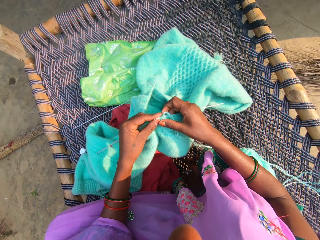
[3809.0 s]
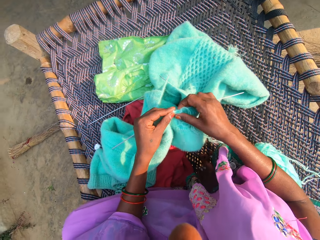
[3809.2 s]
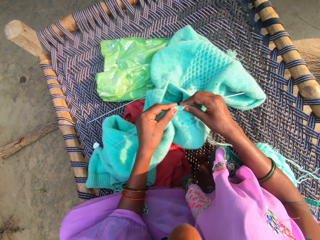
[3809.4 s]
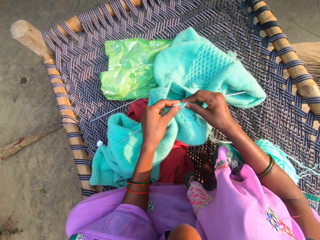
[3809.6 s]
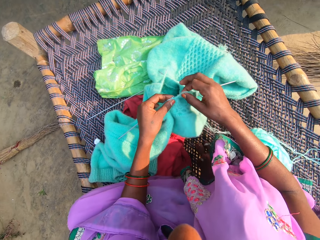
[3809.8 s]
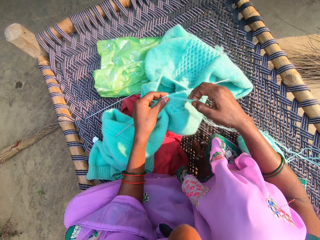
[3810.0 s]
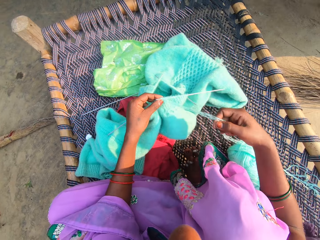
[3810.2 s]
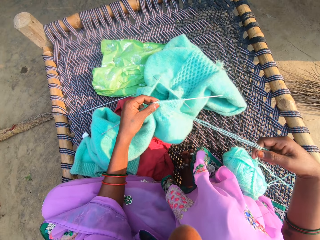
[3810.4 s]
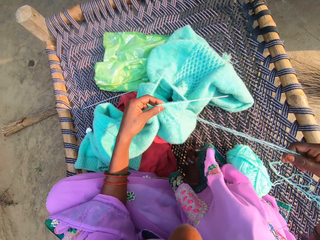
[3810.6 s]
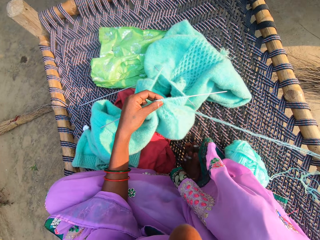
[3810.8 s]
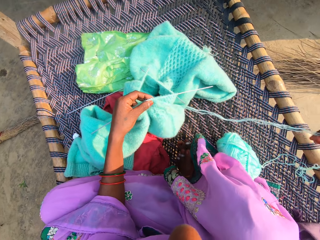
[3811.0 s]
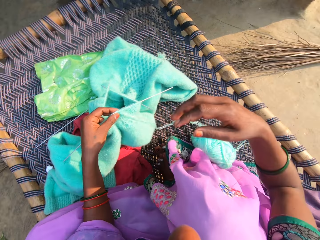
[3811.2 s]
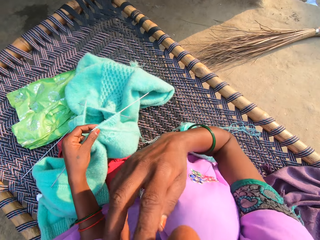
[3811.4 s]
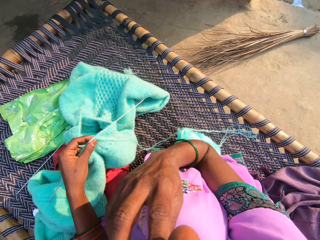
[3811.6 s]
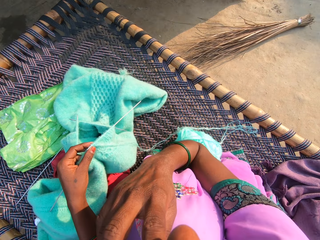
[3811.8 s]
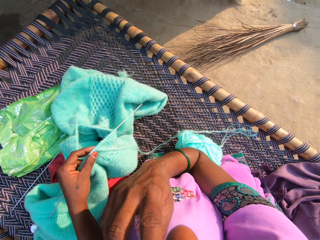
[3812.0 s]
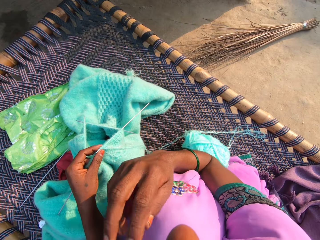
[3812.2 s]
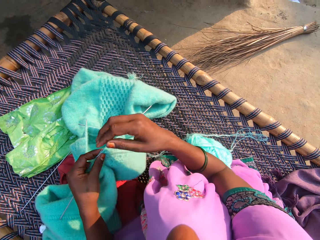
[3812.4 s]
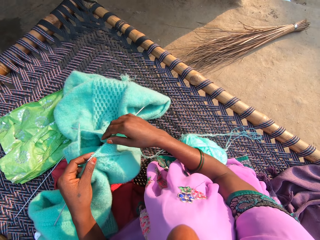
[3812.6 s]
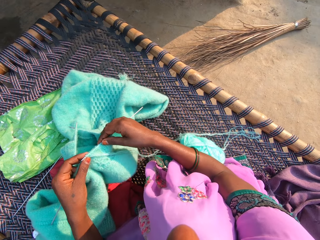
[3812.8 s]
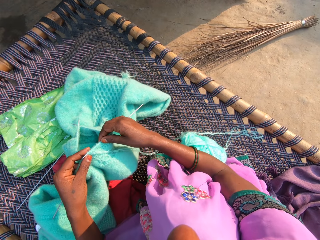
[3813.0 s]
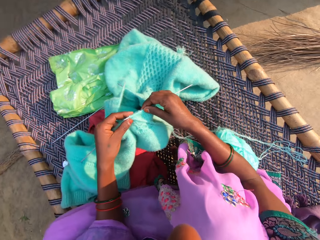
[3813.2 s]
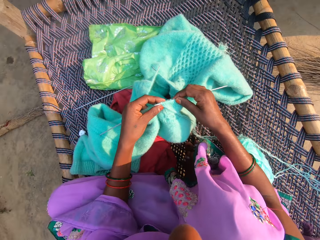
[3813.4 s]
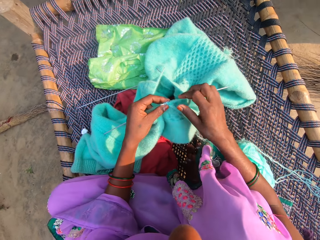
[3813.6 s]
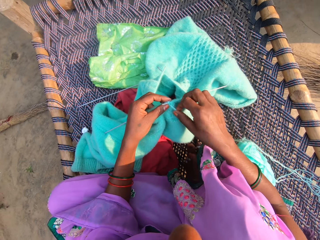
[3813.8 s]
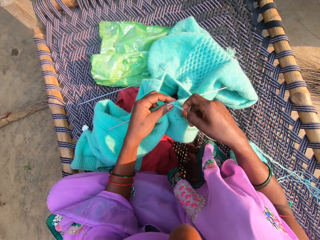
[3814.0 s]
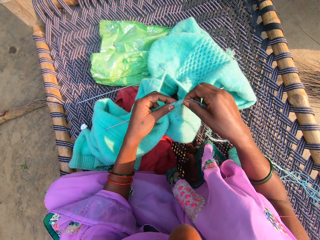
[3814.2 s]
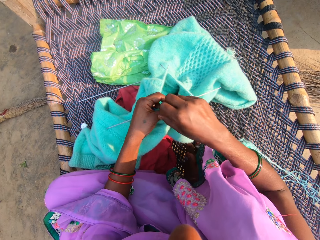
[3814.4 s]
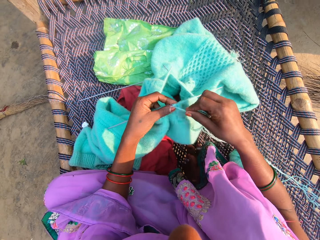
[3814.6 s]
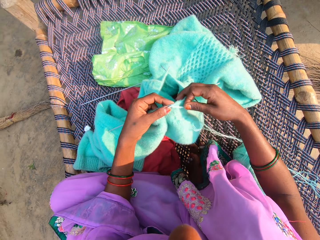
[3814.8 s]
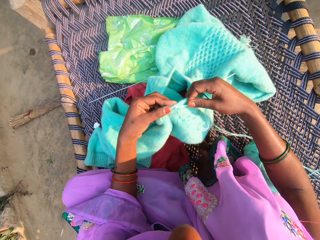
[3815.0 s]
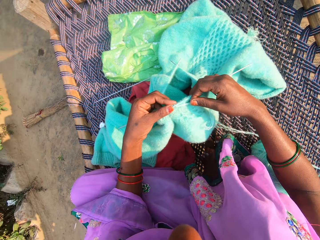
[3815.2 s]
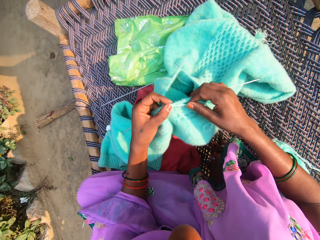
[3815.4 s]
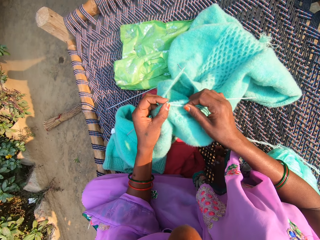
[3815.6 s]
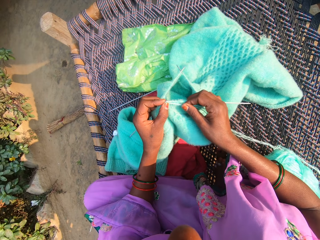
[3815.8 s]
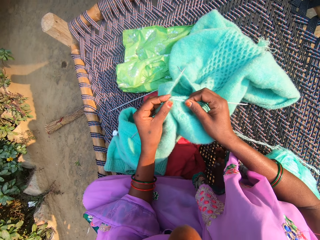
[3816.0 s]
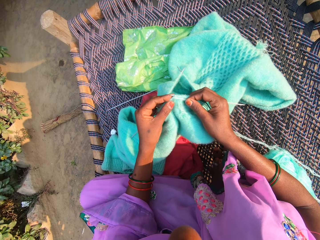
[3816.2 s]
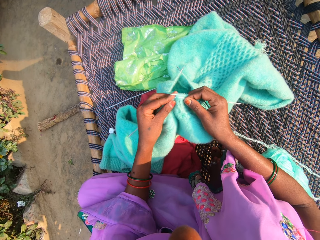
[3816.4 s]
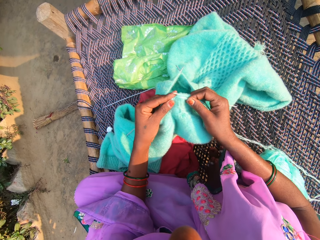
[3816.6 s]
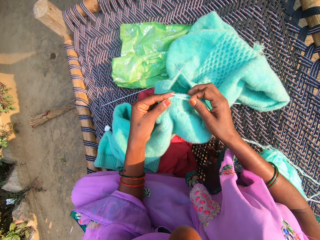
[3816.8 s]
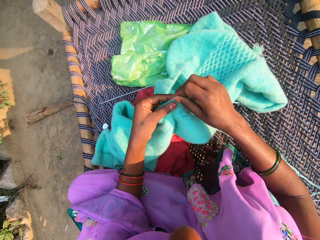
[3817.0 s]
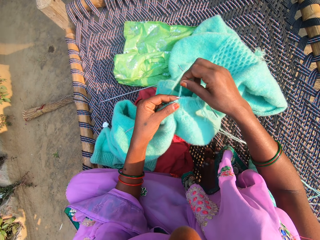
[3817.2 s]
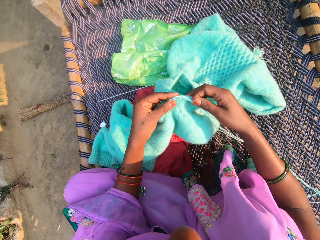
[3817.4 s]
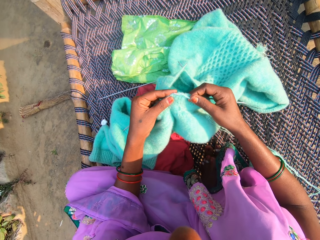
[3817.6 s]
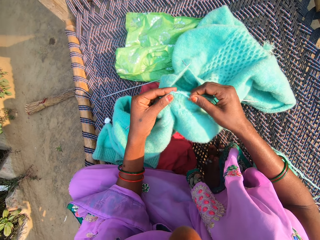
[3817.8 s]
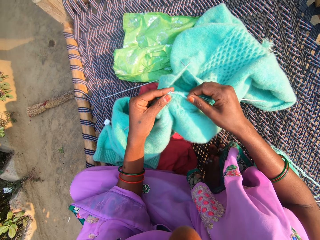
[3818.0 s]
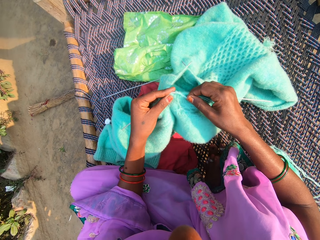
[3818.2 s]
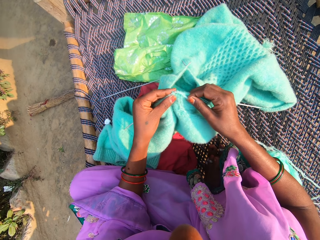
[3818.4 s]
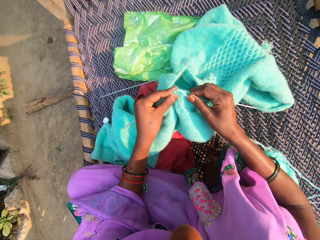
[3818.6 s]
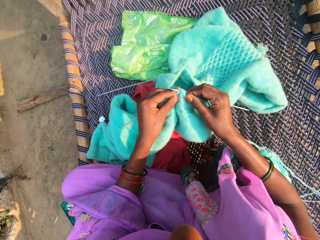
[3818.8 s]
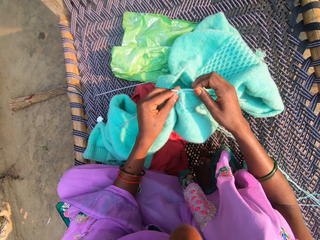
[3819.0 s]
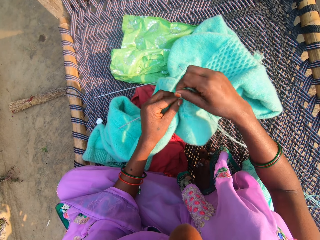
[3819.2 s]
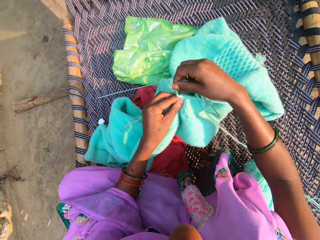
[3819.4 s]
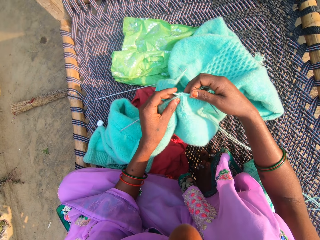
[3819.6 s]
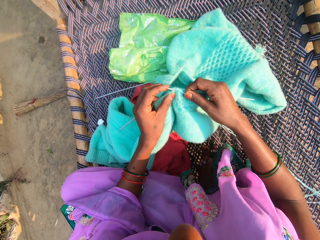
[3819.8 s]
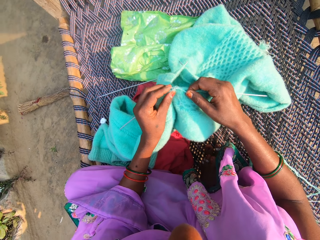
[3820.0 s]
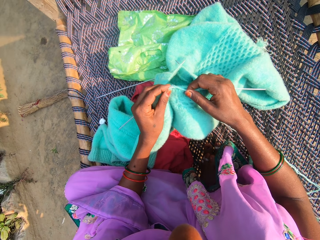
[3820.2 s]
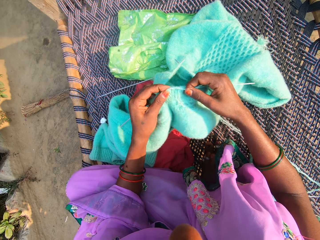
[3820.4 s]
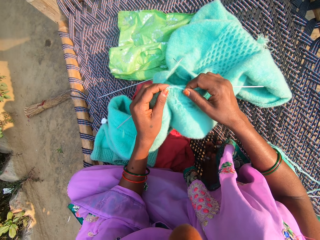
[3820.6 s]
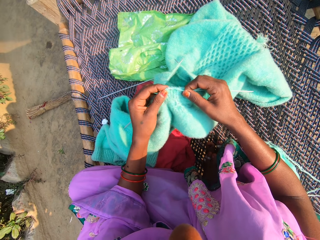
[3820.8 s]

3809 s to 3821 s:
The camera wearer pulls the yarn. She straightens out the yarn. She wipes her face. She scratches her face. She knits the yarn with the knitting pins.

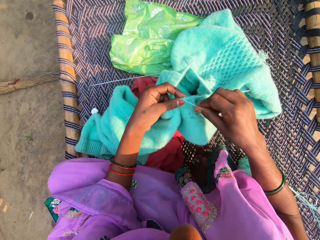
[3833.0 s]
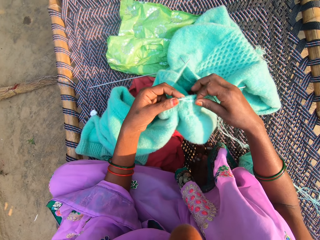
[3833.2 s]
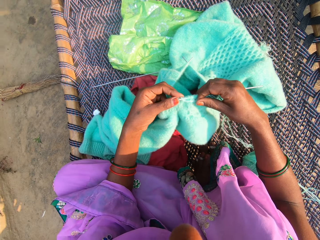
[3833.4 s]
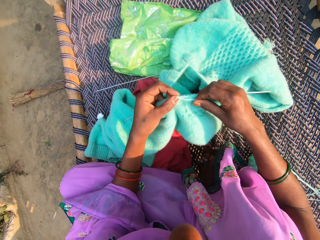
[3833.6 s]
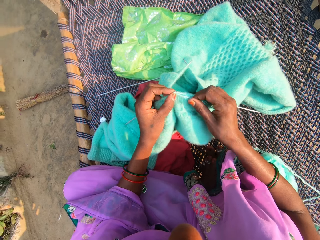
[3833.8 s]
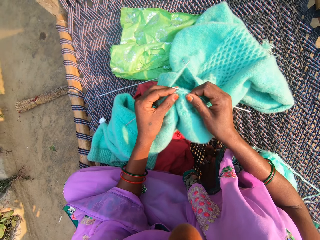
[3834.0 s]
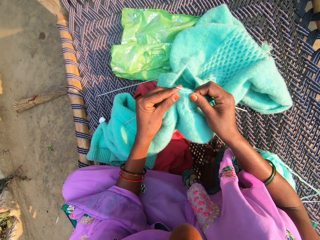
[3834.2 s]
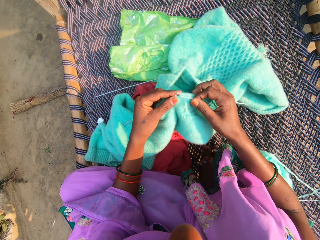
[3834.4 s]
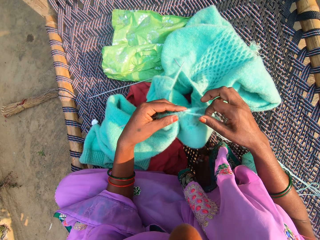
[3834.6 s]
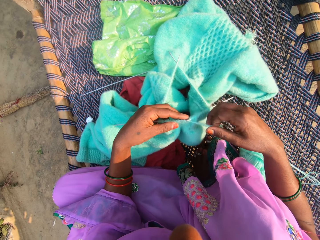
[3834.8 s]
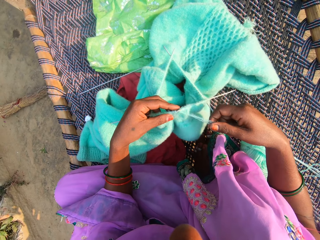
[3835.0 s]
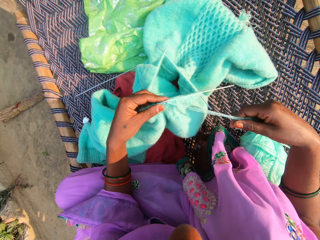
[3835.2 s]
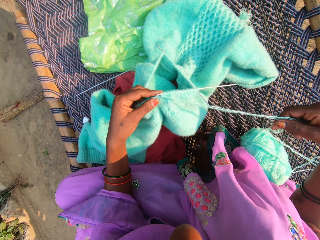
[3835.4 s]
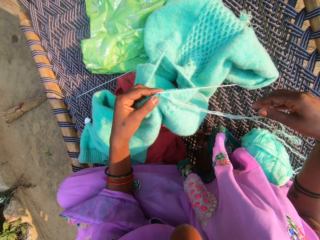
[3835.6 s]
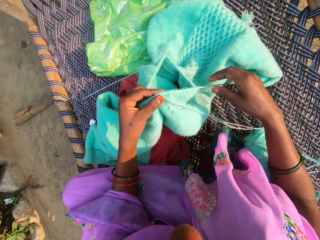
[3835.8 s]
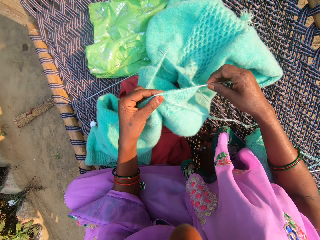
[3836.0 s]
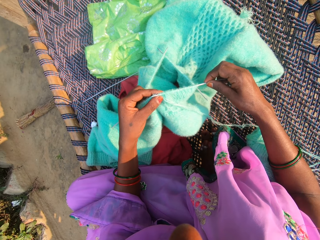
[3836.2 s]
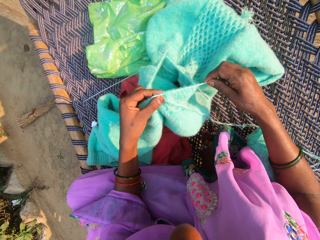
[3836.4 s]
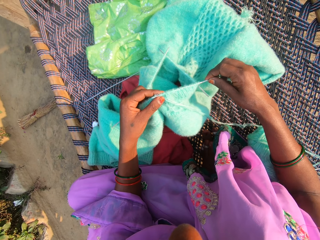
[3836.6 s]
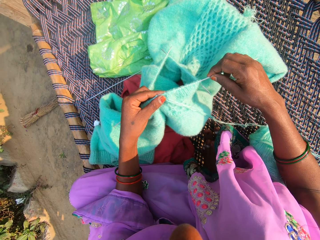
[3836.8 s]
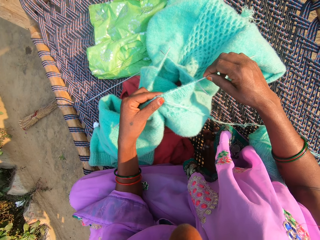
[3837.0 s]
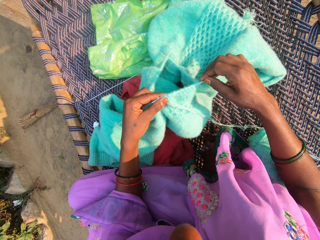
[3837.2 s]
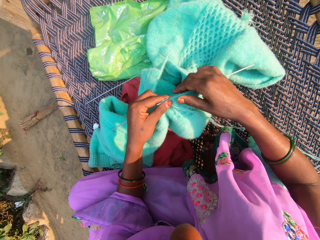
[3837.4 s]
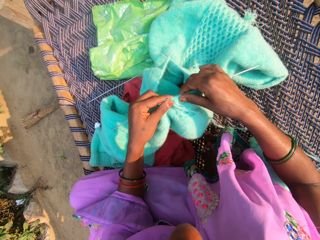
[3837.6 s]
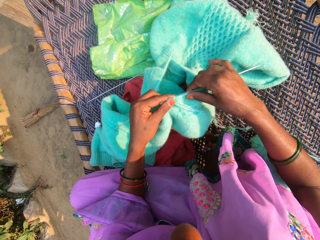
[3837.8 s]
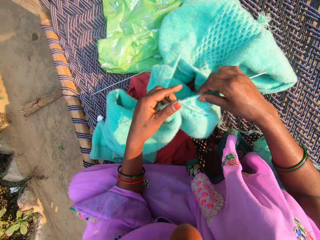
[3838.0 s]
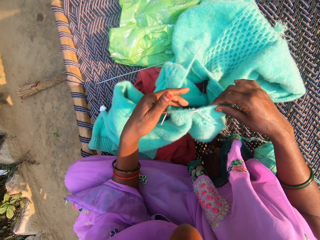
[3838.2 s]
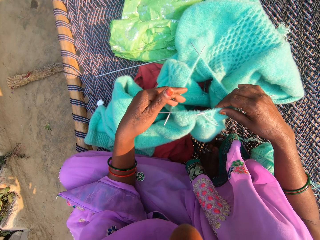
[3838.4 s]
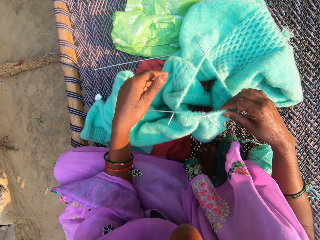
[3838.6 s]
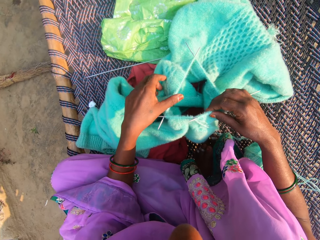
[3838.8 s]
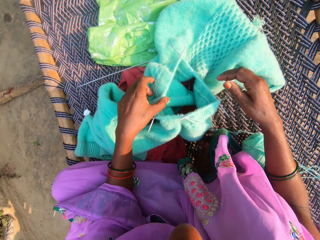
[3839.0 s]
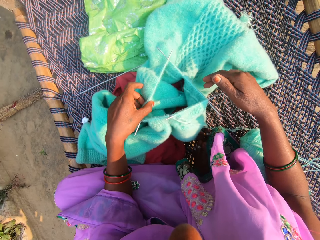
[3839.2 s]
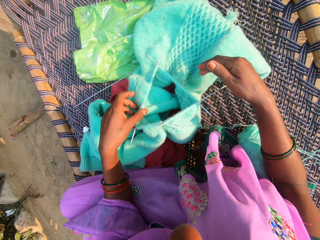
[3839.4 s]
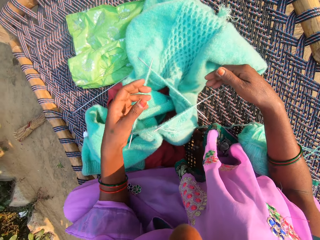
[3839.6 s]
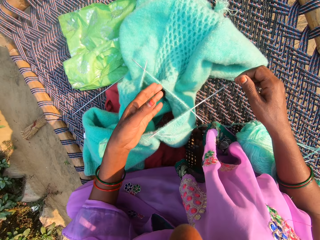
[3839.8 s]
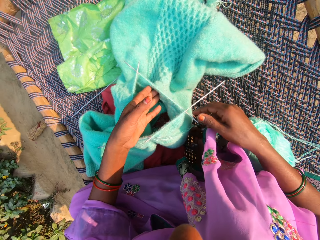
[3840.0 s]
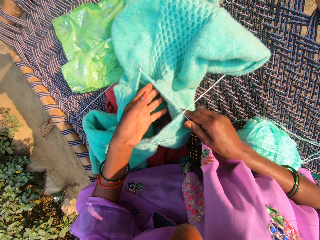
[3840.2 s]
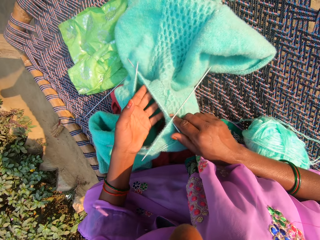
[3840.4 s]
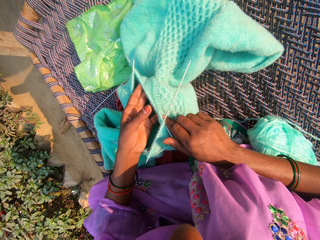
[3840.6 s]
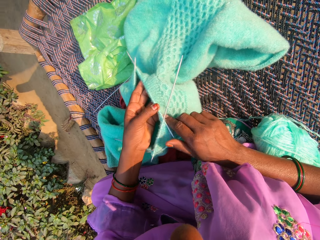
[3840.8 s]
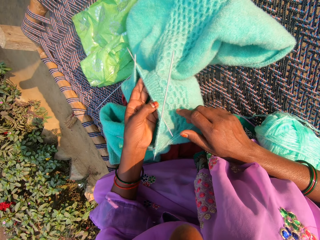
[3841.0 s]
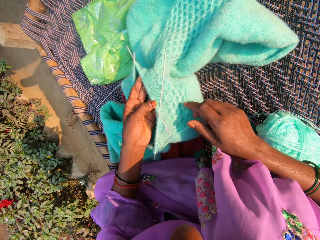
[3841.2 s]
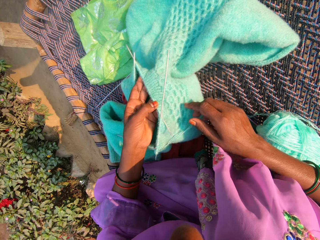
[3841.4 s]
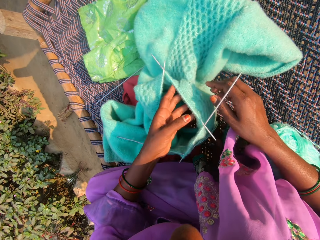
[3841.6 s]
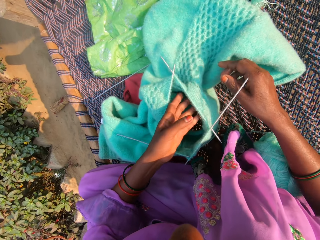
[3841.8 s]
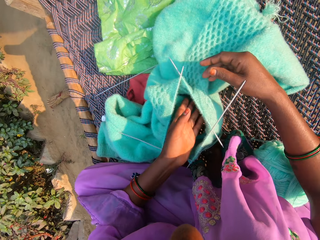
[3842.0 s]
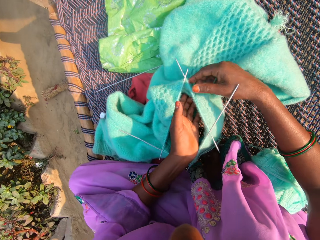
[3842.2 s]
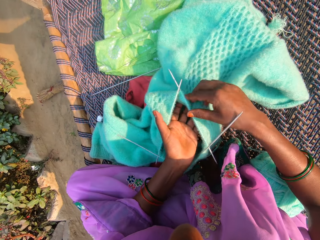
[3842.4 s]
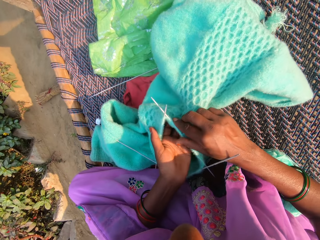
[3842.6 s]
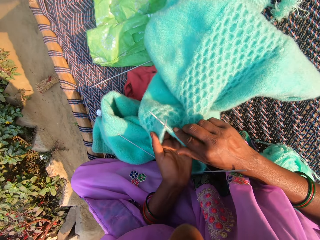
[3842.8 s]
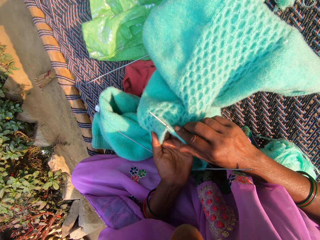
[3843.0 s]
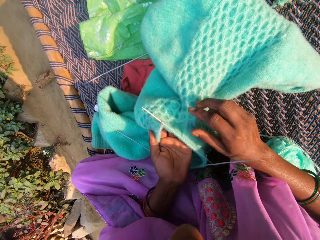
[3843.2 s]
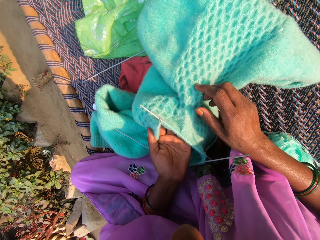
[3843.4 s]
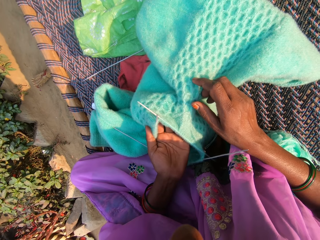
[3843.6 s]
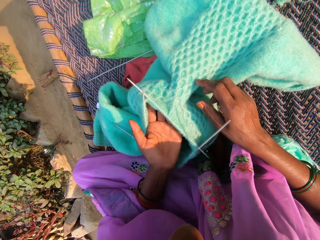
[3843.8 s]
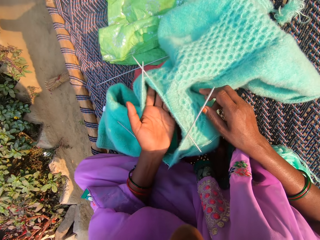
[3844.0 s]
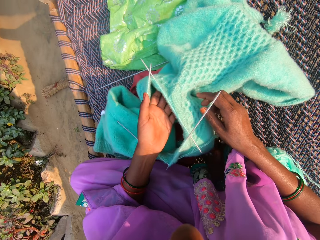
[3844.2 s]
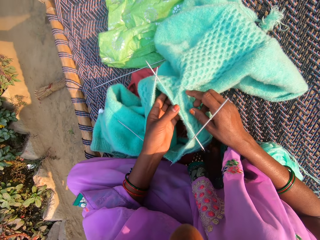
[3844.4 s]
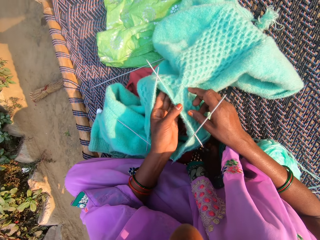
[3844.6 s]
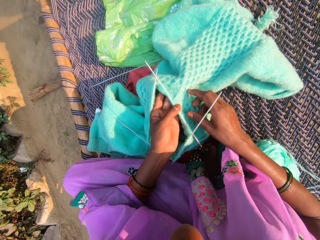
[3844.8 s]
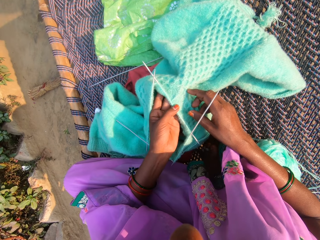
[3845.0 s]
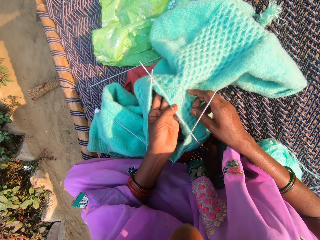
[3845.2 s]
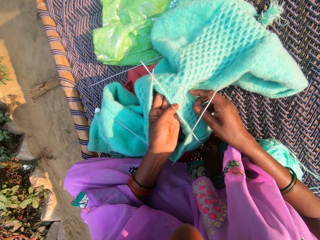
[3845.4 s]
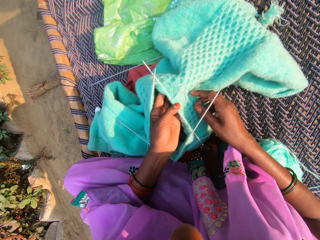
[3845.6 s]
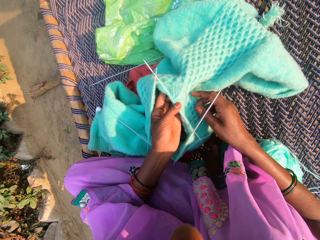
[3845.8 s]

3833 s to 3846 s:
The camera wearer straightens out the yarn. They pull the yarn. They adjust one knitting pin. They examine the fabric.
